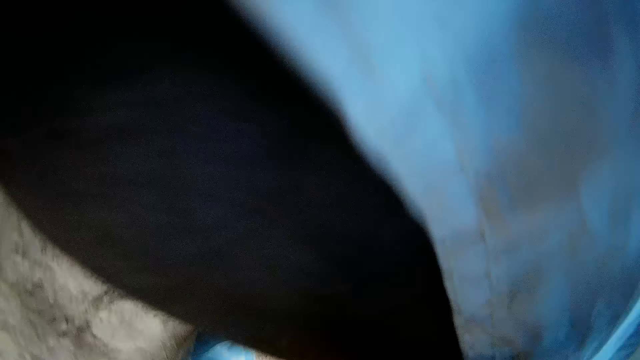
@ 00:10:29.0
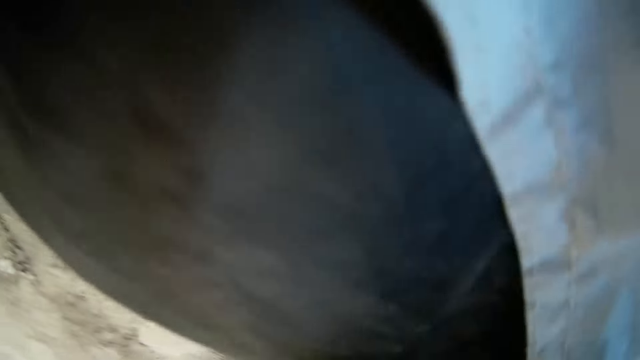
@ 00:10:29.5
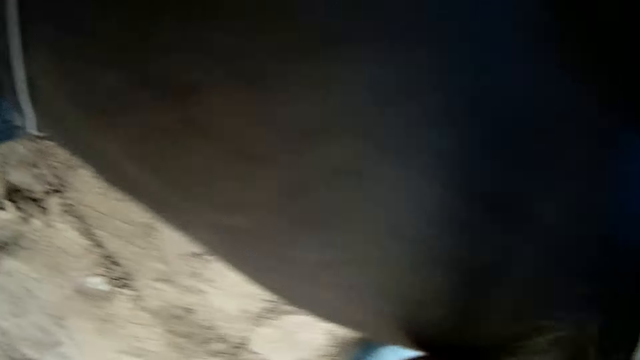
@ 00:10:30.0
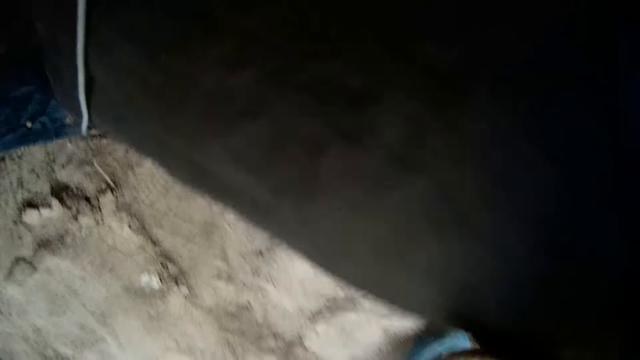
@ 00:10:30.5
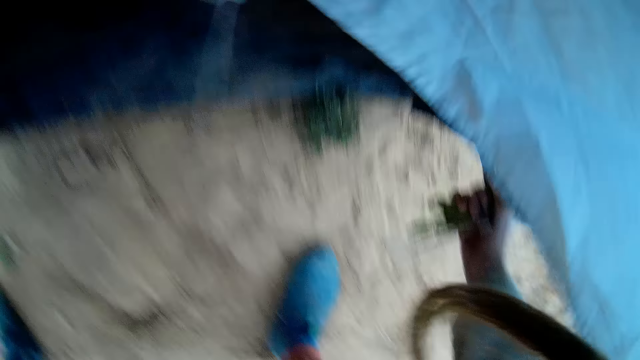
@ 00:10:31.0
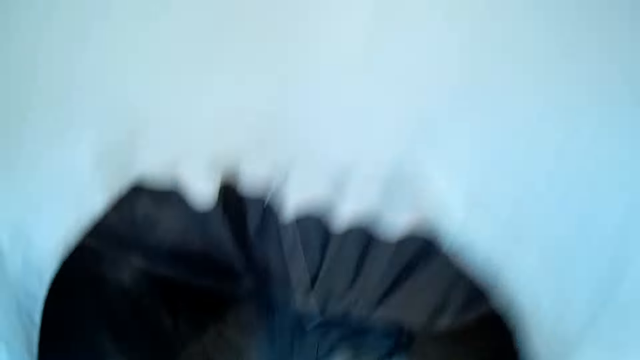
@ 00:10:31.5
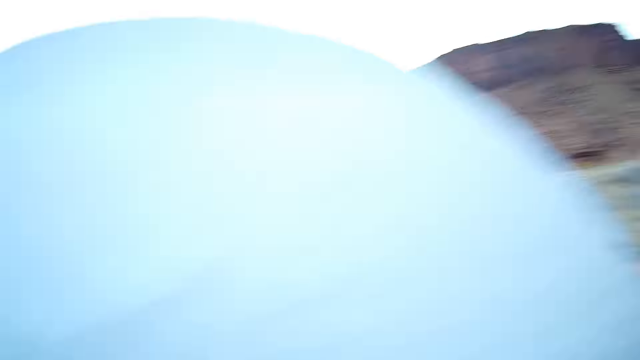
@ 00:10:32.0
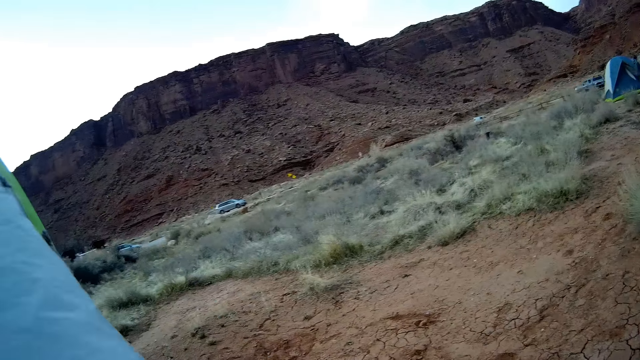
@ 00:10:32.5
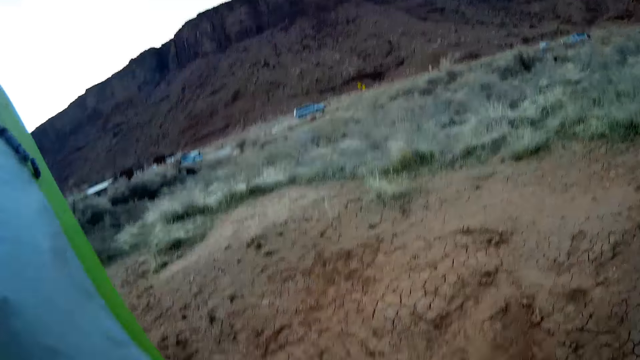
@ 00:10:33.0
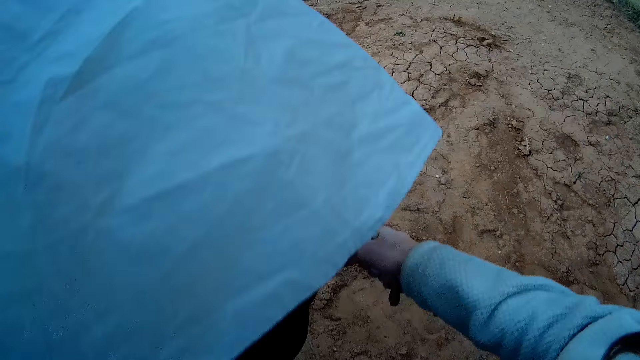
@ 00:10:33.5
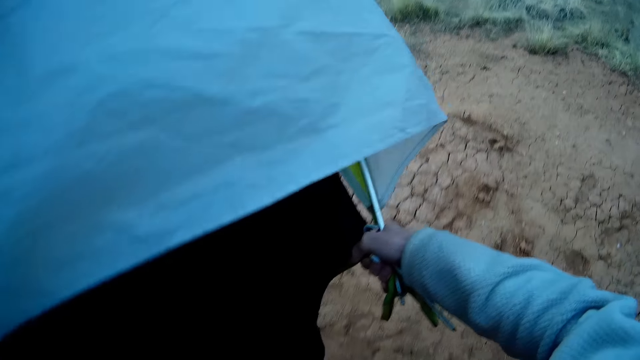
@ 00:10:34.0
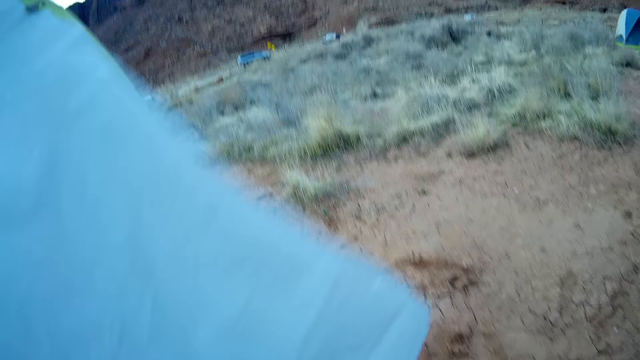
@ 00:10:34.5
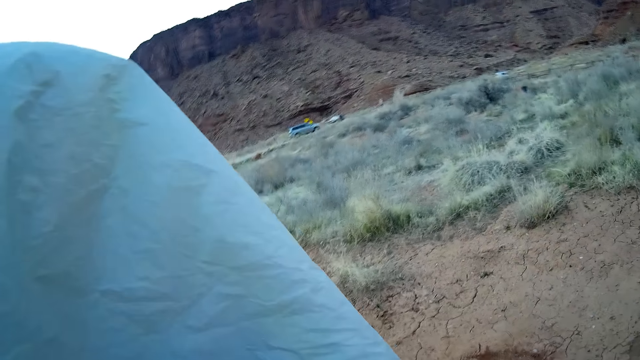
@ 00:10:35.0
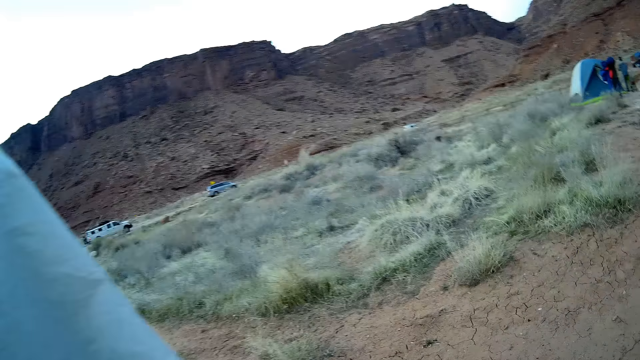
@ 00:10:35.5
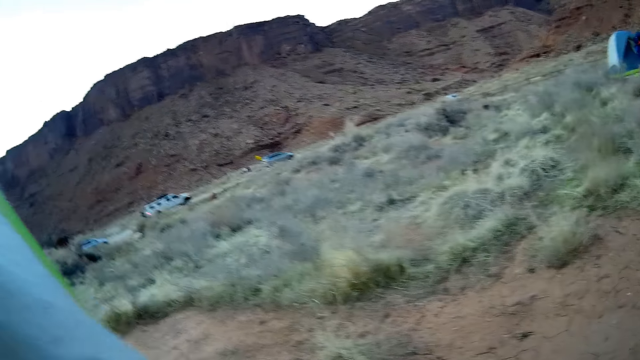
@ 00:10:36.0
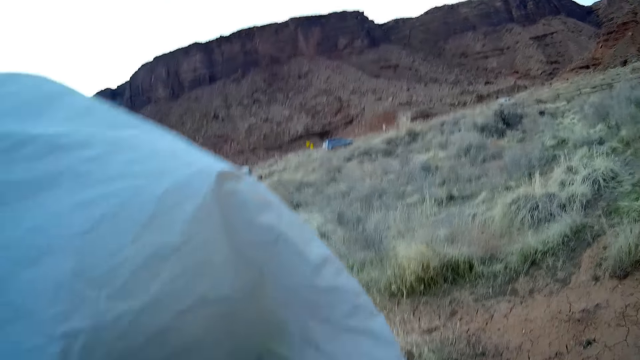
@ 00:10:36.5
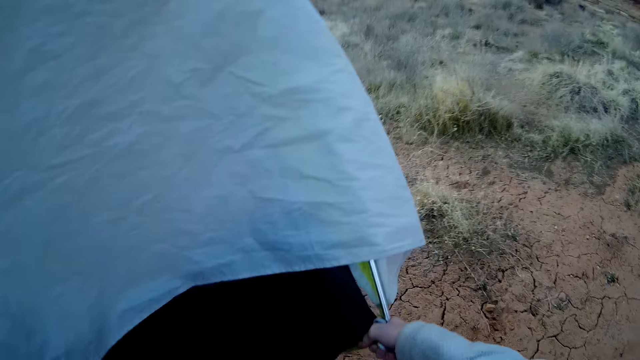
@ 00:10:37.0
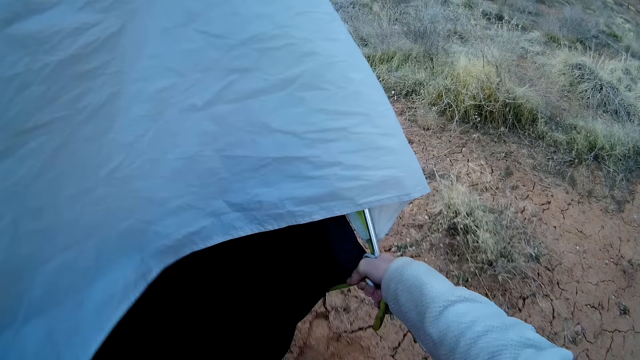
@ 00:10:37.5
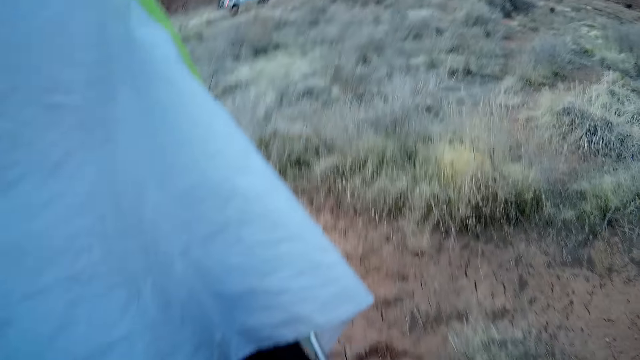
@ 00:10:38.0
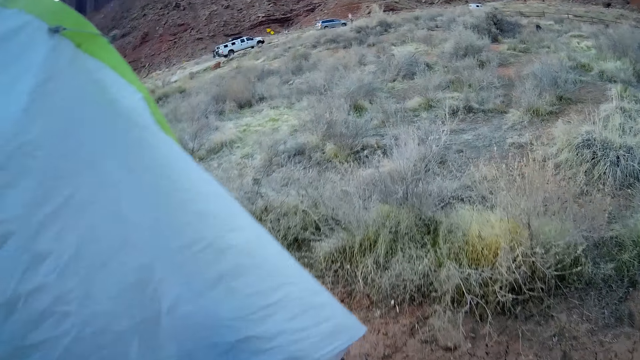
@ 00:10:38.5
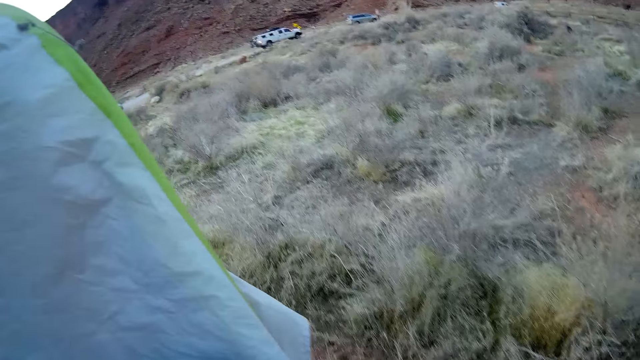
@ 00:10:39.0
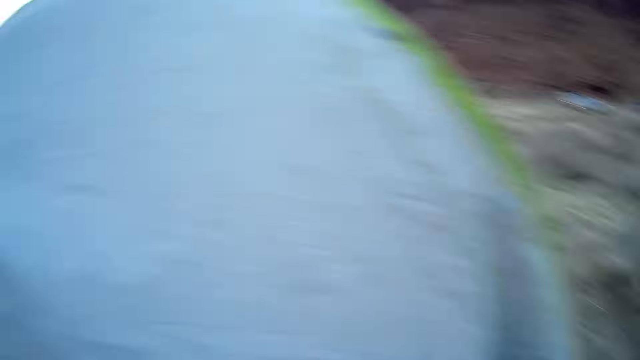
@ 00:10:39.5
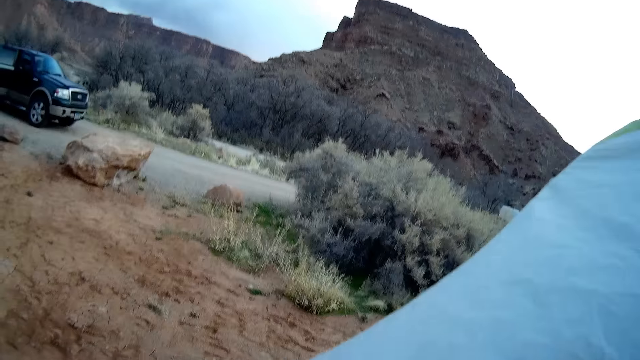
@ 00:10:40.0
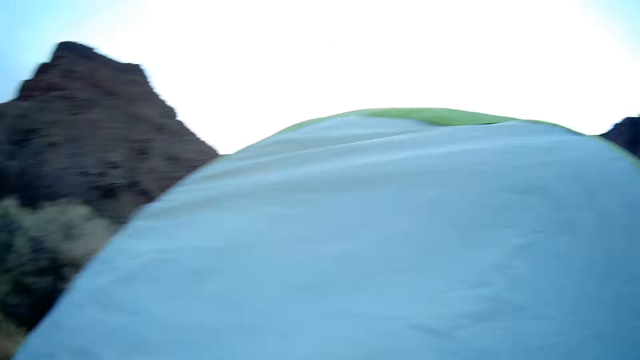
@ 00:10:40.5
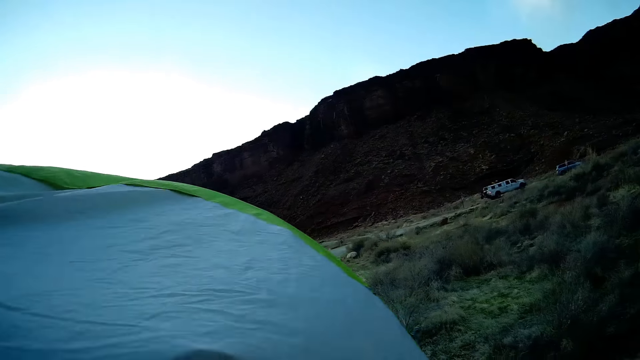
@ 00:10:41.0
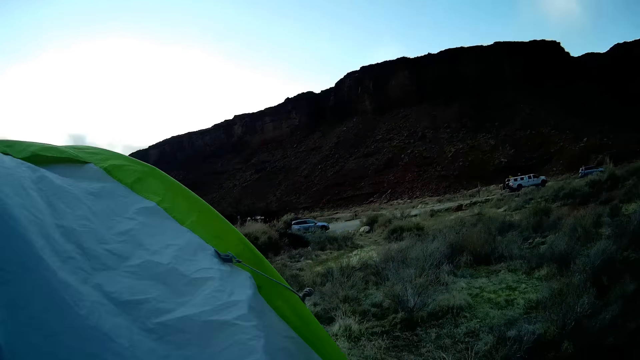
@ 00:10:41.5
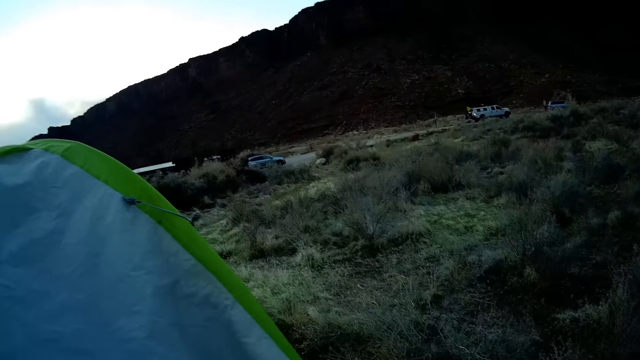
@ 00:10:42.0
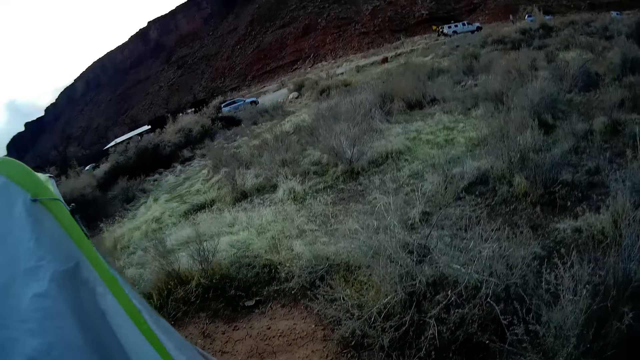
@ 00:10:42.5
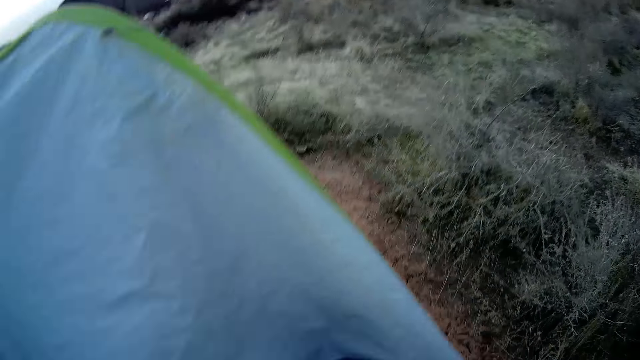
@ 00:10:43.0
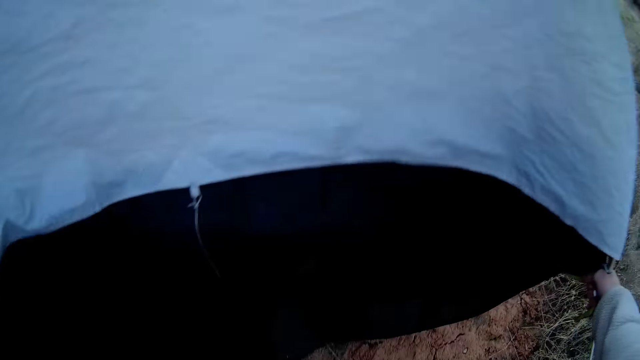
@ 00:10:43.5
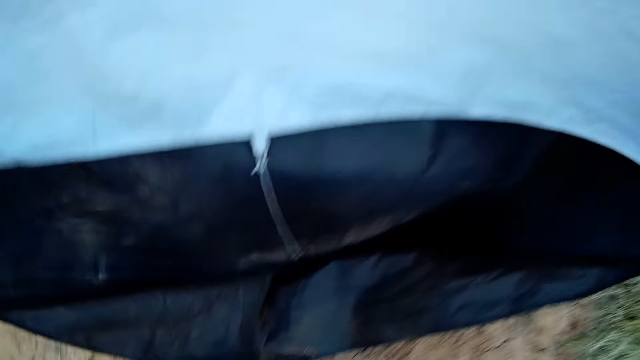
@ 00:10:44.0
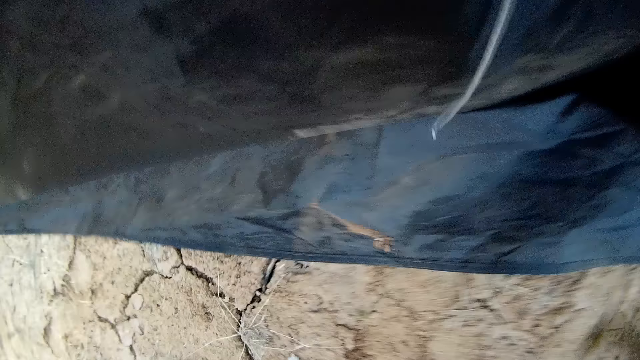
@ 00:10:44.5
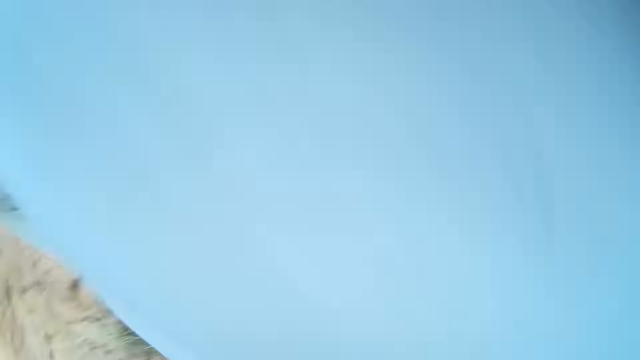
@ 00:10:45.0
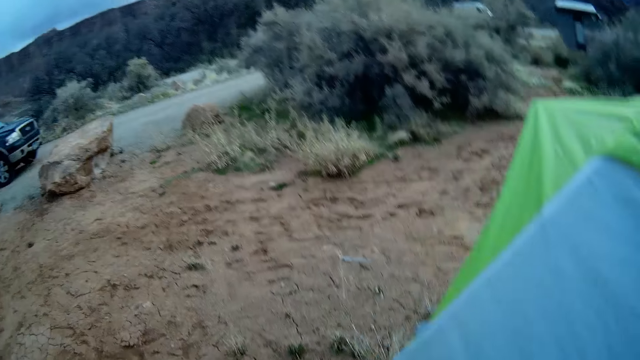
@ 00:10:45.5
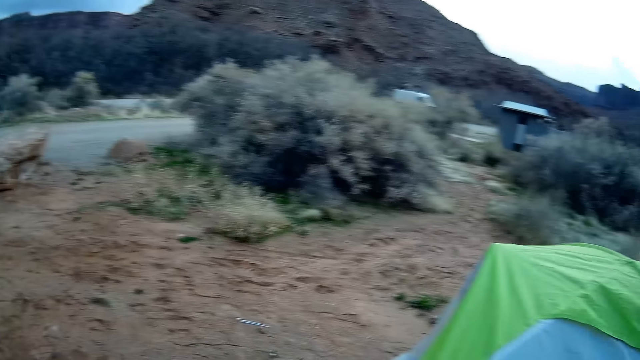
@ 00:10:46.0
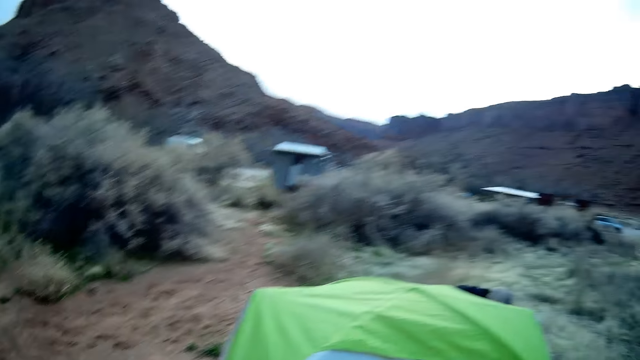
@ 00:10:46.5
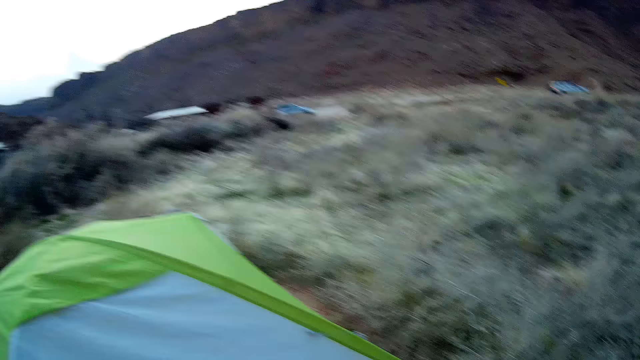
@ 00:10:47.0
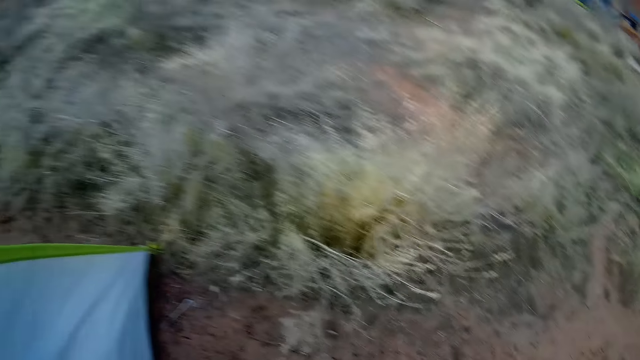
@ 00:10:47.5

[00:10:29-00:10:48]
The camera wearer lifts the camp tent to another location with both hands. They walk around the field. They drop the camp tent on the floor. They walk around the tent.

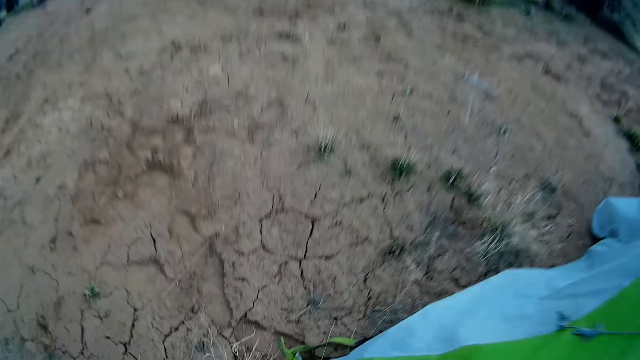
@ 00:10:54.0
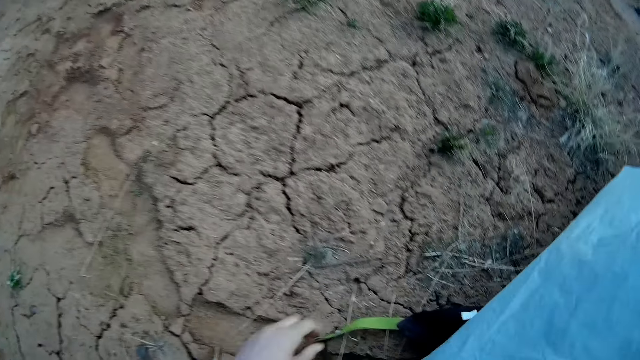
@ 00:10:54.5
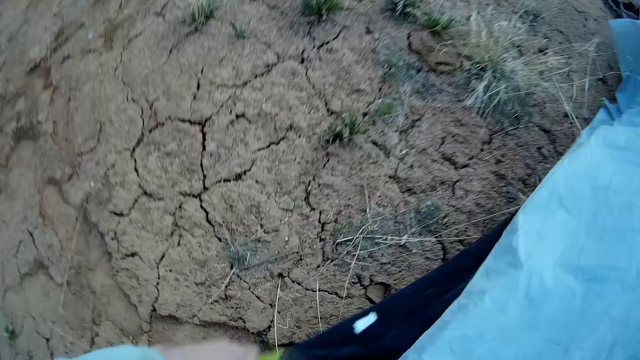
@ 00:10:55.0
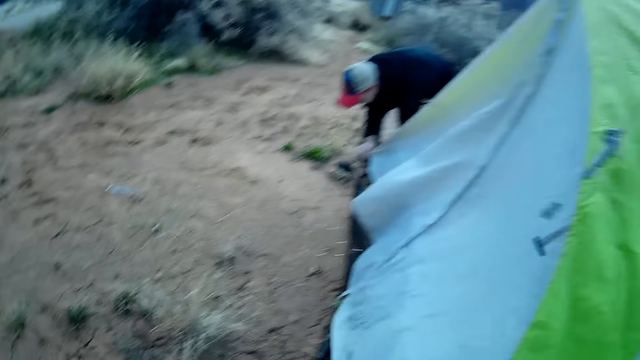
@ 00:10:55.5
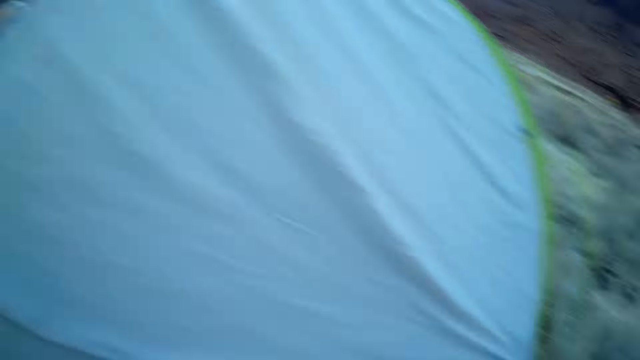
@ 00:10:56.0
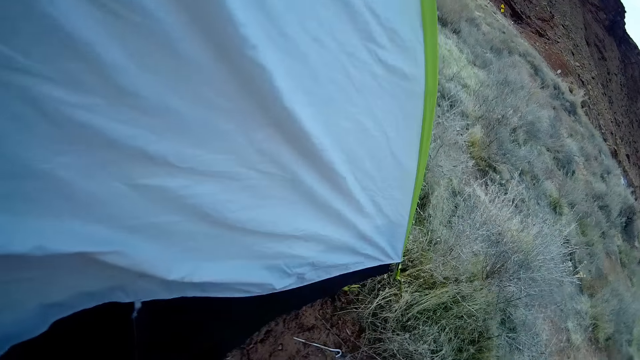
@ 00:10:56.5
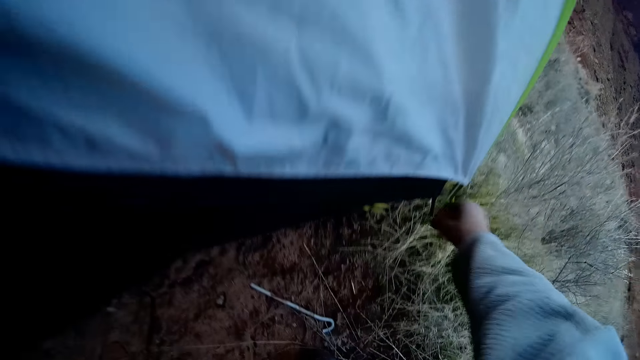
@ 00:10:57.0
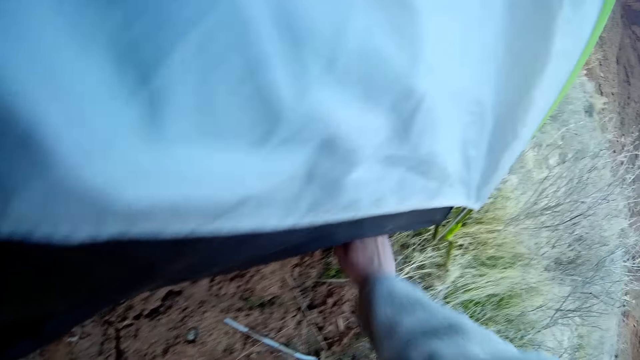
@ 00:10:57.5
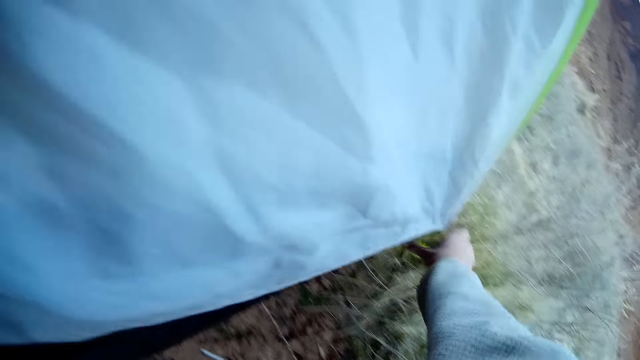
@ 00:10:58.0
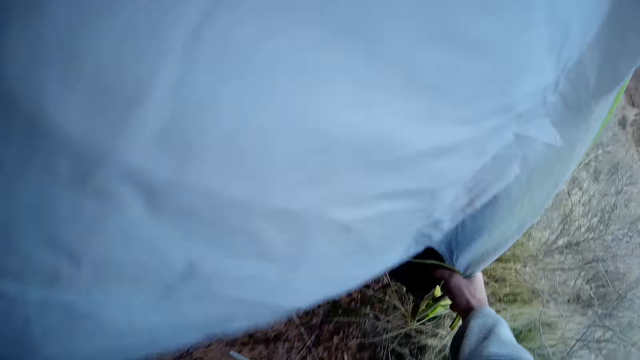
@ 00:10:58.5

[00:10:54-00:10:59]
The camera wearer touches the tent. He lifts the tent. He changes the position of the camp tent on the site with both hands. He walks around the tent. He touches the tent. He ties the tent and lifts the camping tent.
